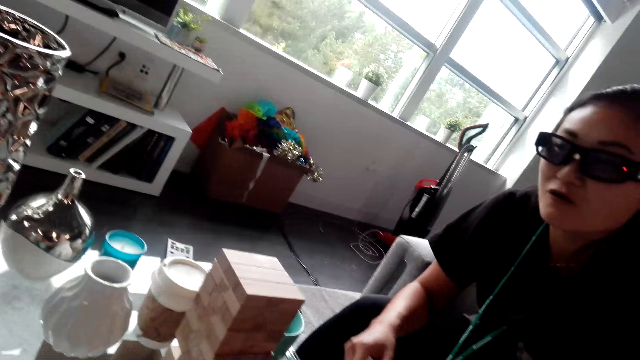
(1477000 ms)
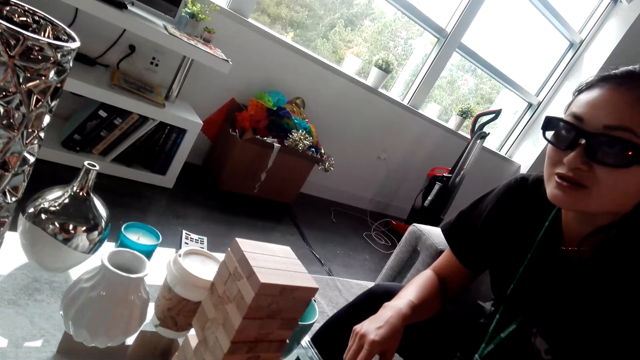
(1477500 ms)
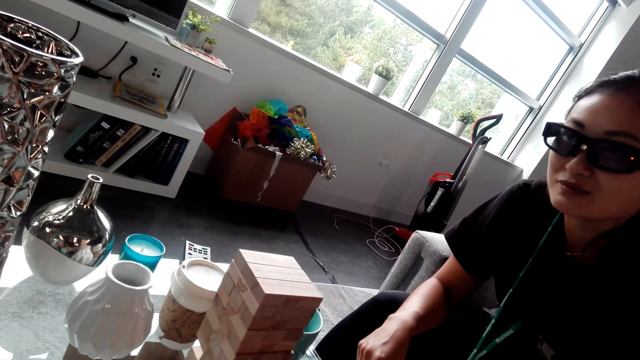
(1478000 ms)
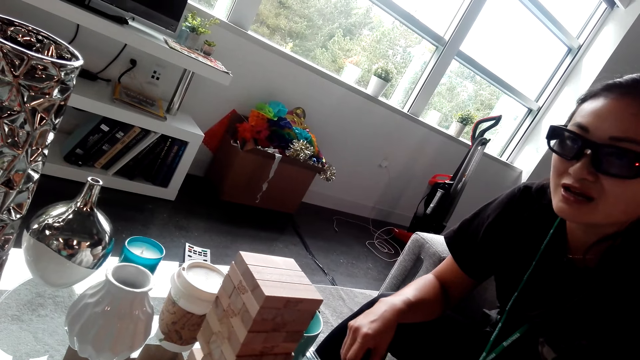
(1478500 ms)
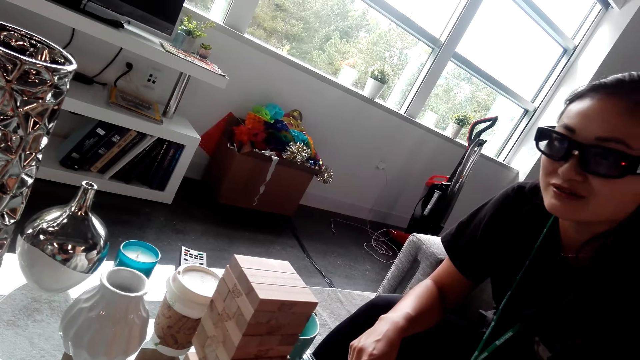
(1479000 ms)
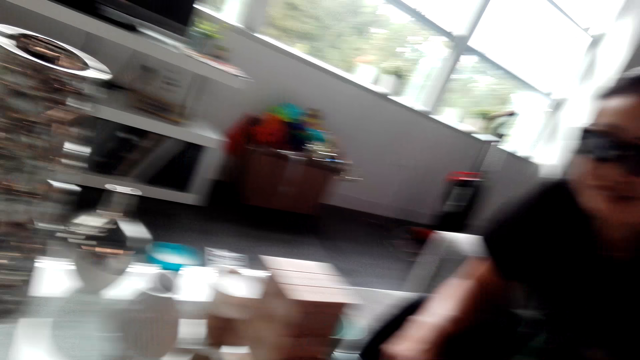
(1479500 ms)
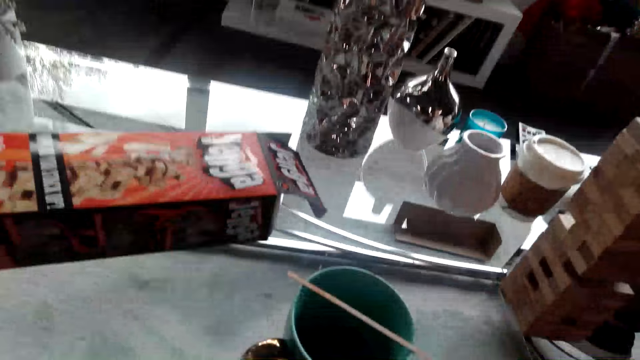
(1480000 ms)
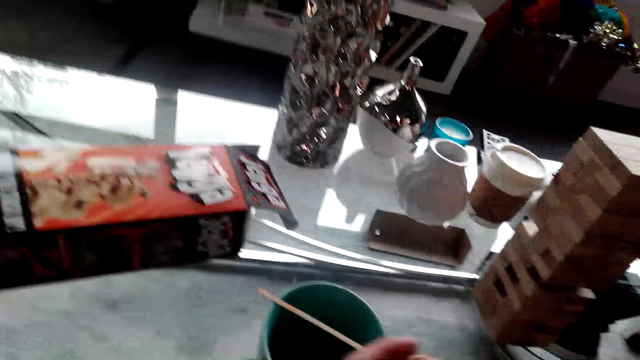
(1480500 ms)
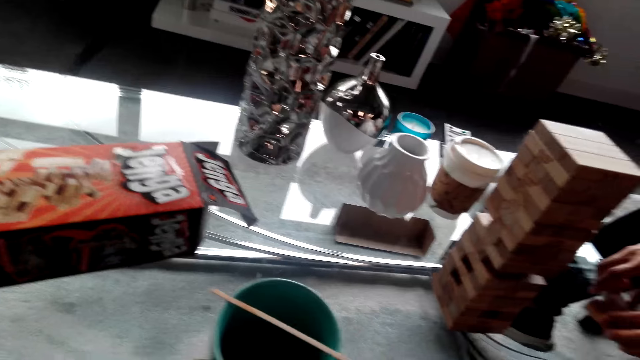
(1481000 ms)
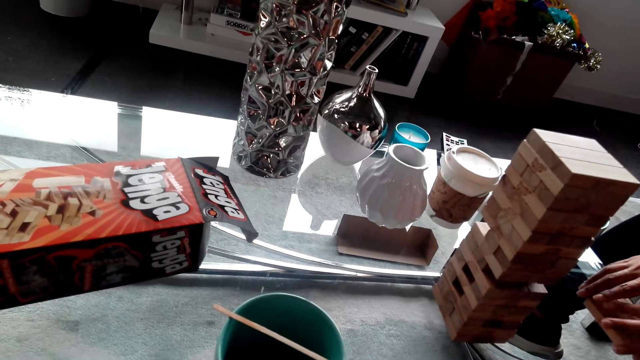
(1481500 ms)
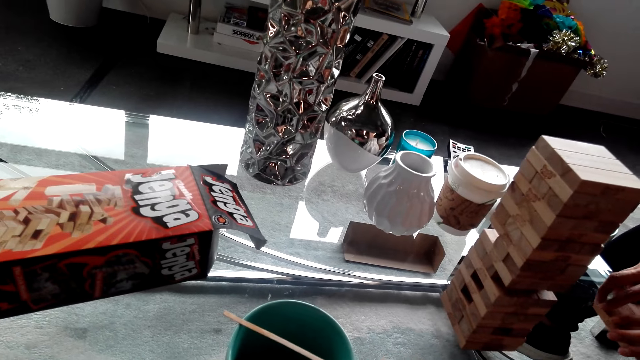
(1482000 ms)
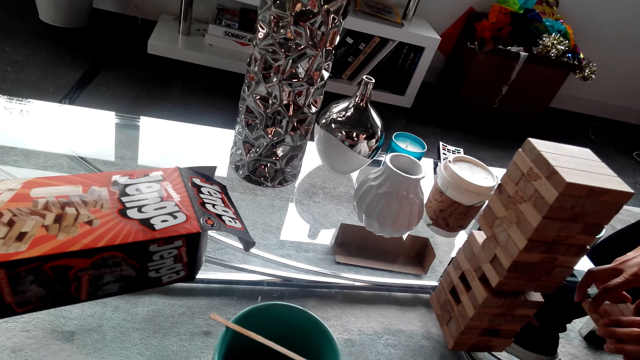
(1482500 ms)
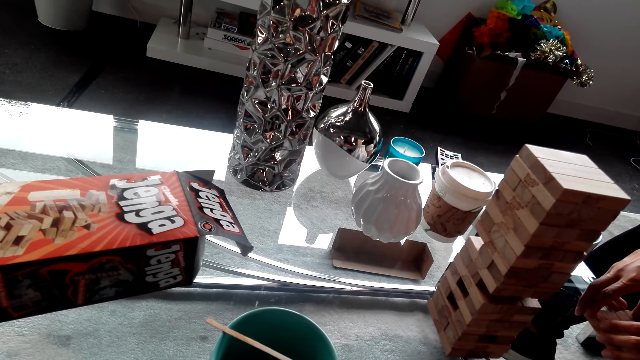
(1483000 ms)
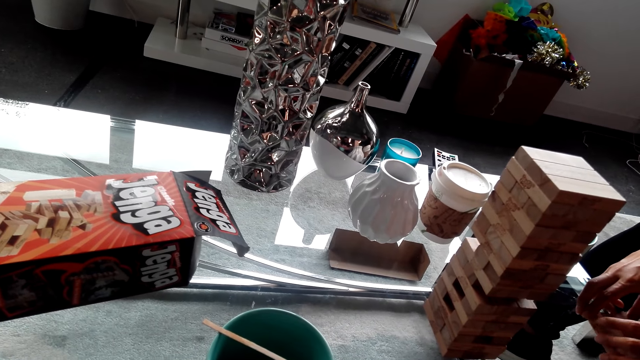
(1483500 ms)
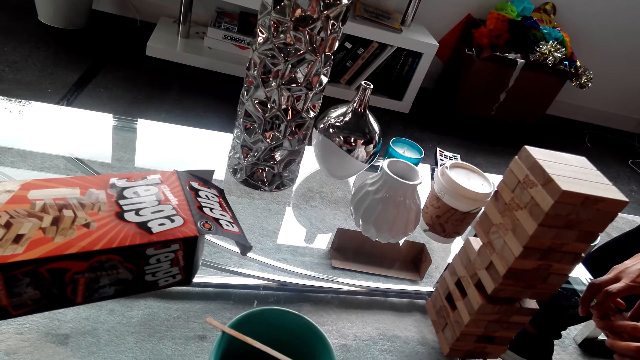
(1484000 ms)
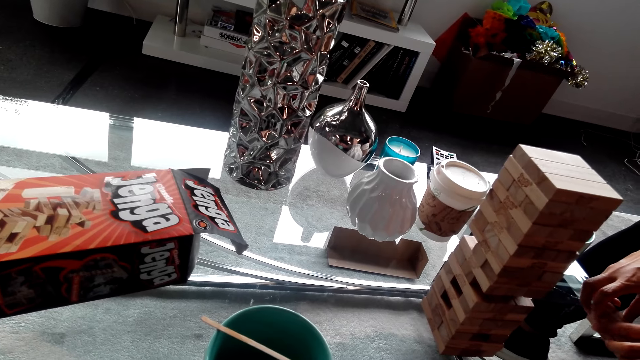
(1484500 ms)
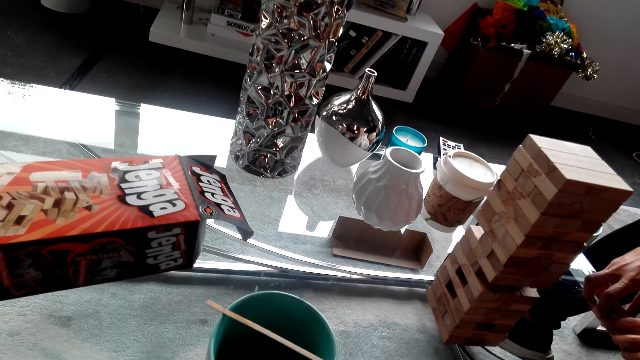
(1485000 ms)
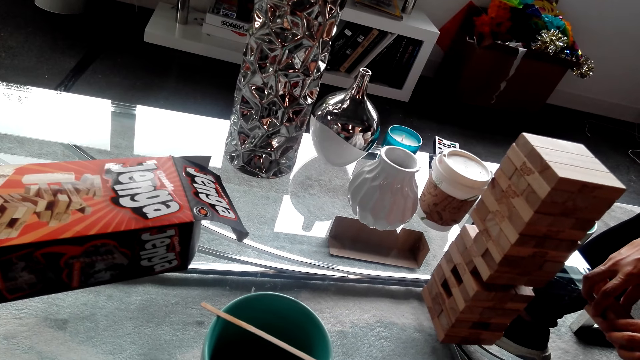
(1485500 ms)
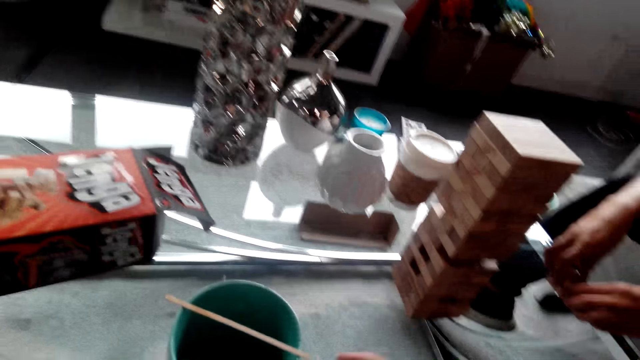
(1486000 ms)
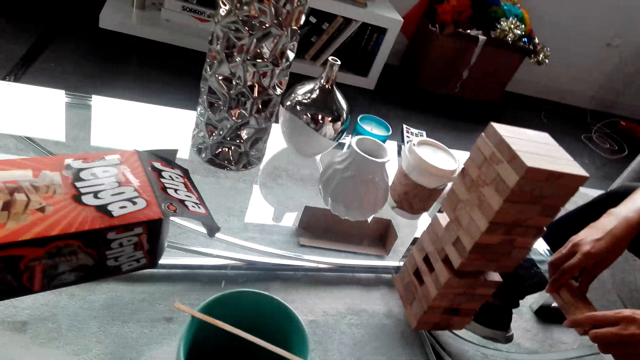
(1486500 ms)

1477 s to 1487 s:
A person touches the pieces of wood on the table.

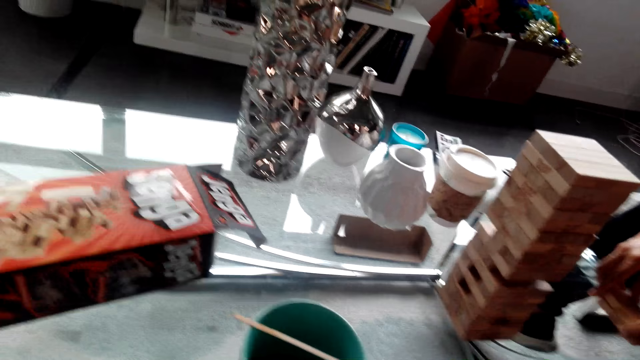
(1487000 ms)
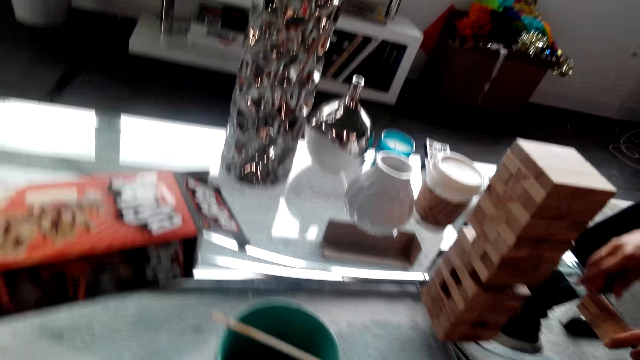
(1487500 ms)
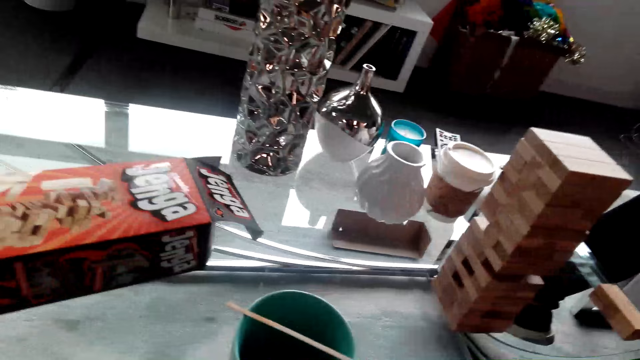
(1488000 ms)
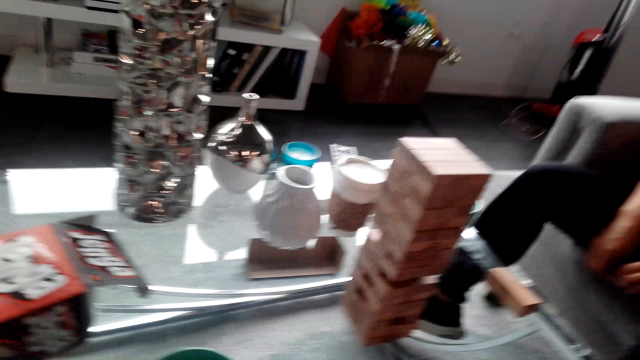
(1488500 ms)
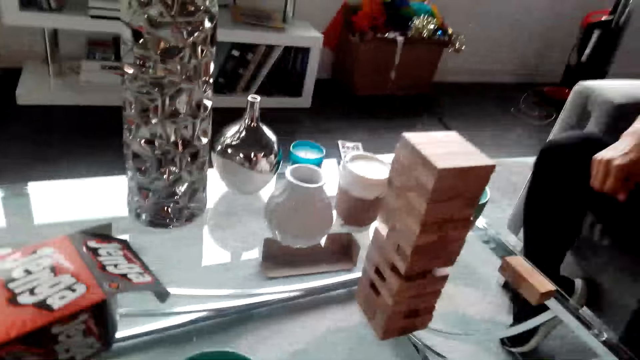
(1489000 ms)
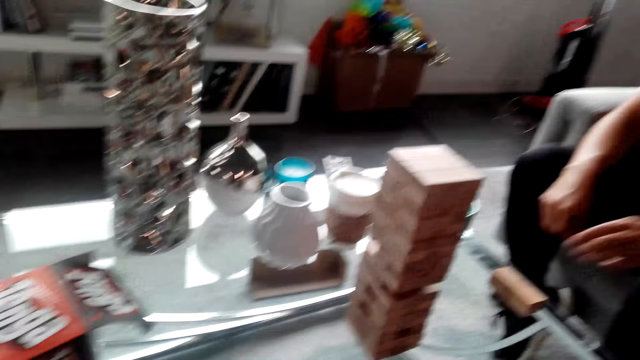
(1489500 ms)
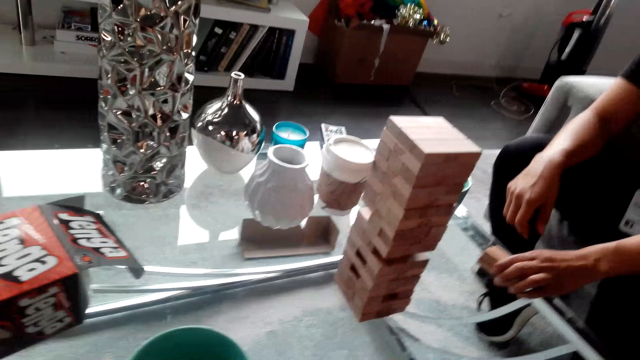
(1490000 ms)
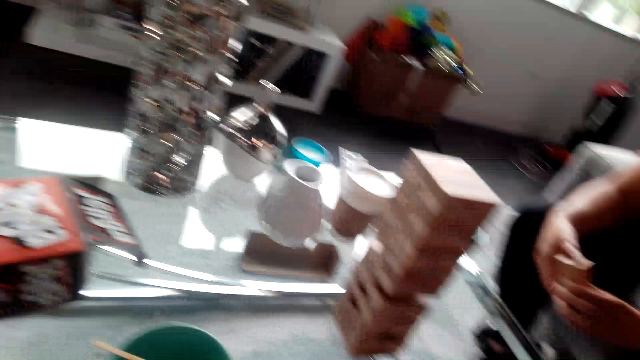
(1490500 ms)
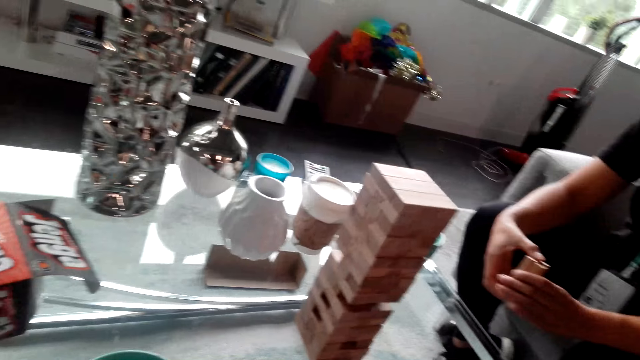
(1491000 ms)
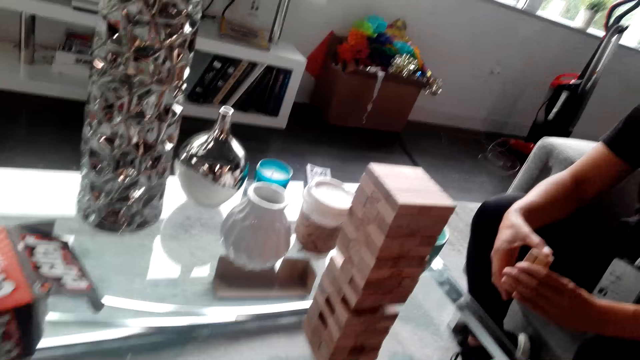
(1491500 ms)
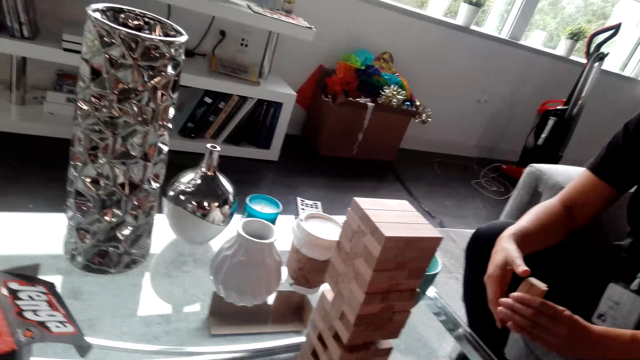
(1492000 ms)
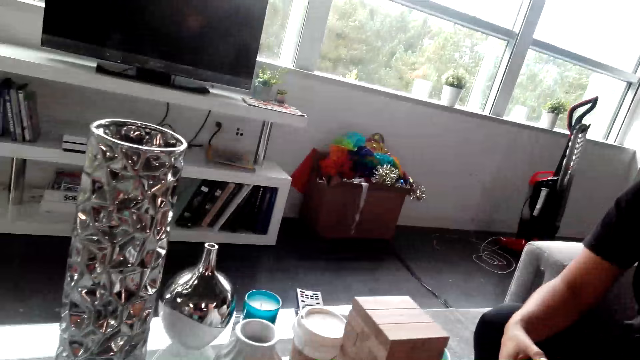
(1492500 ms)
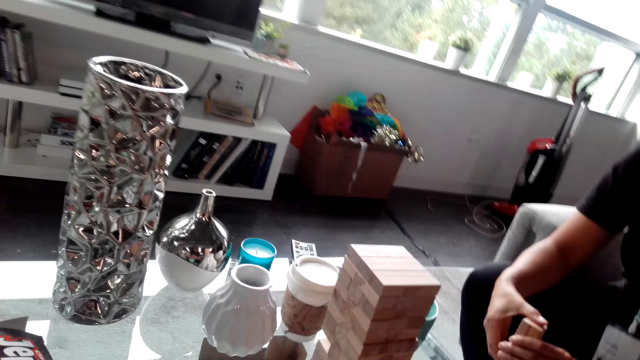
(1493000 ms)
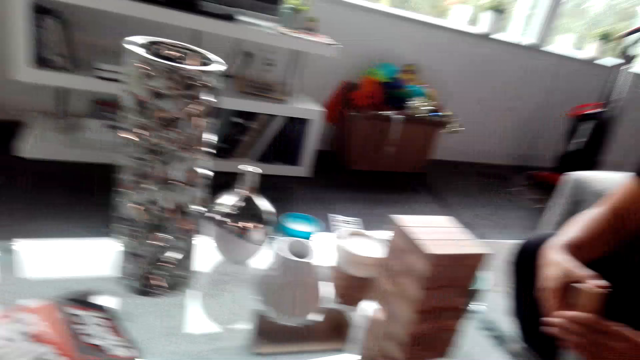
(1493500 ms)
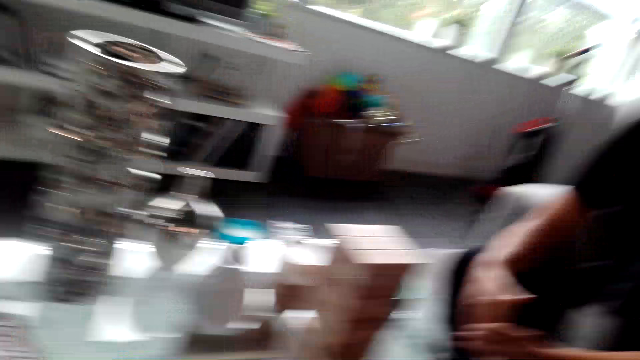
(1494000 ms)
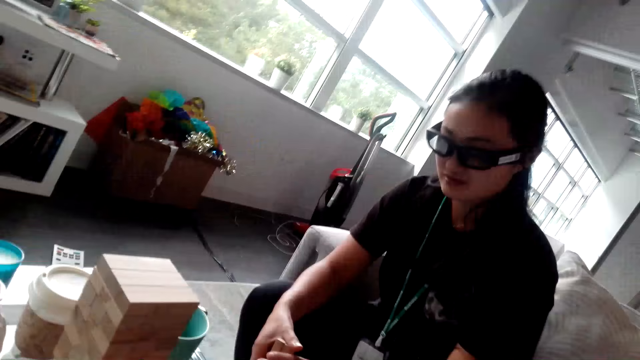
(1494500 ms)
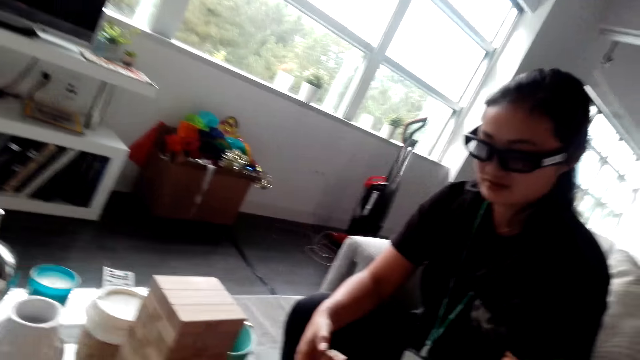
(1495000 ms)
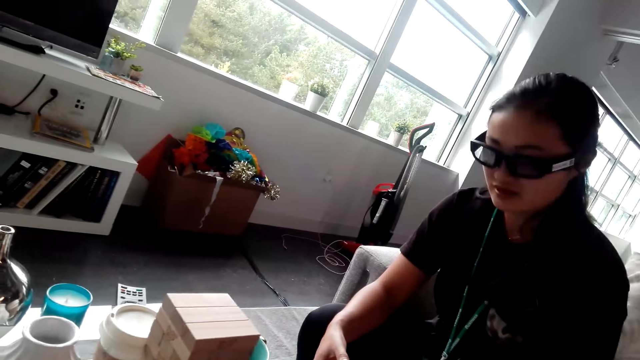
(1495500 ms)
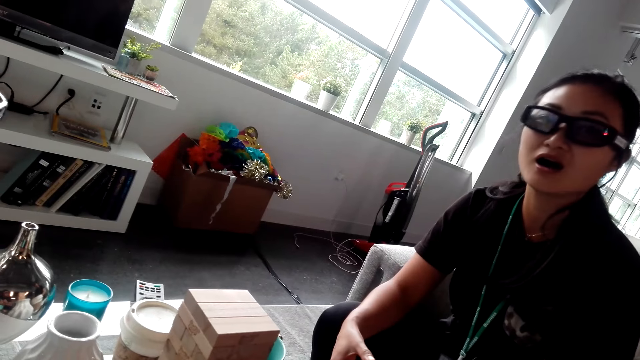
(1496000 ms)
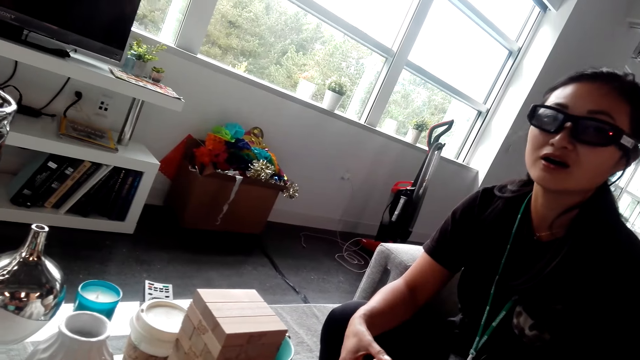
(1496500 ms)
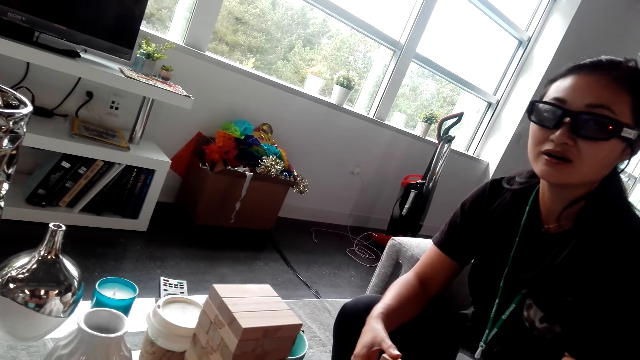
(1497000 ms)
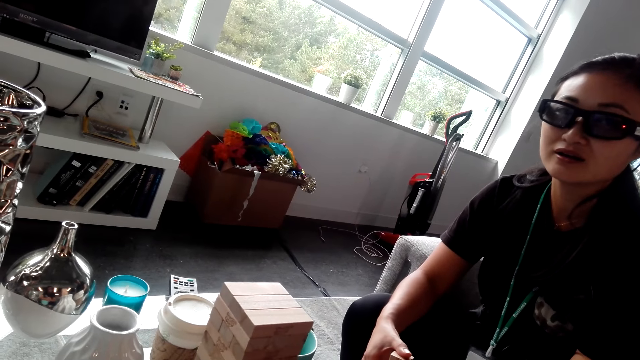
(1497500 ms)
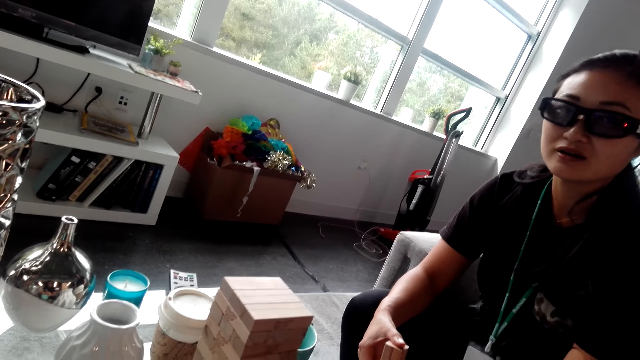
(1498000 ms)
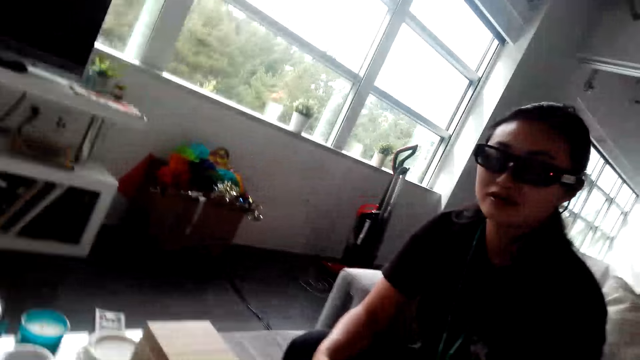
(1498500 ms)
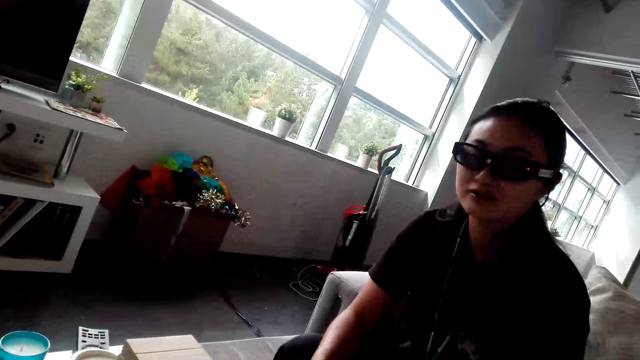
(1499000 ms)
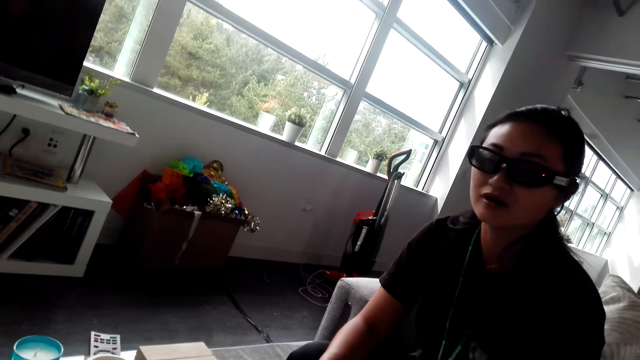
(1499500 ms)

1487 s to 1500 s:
A person picks the pieces of wood from the table.
